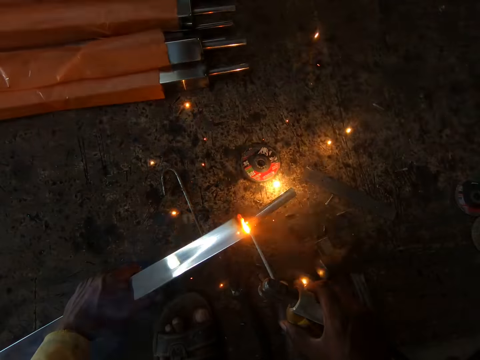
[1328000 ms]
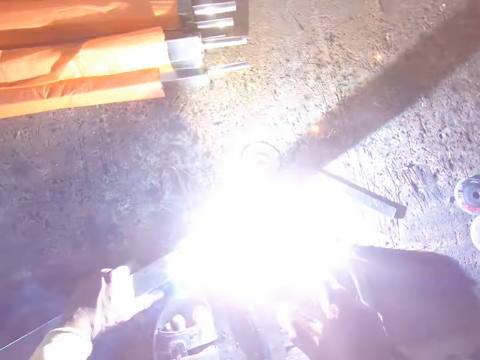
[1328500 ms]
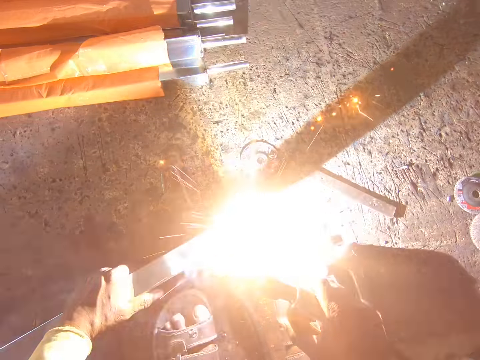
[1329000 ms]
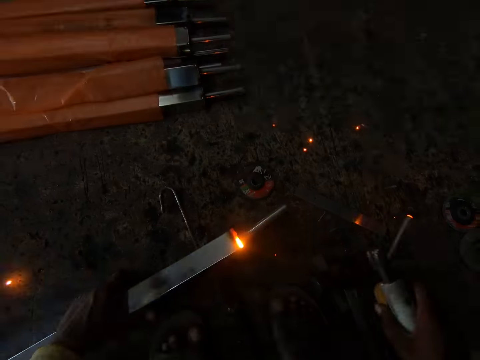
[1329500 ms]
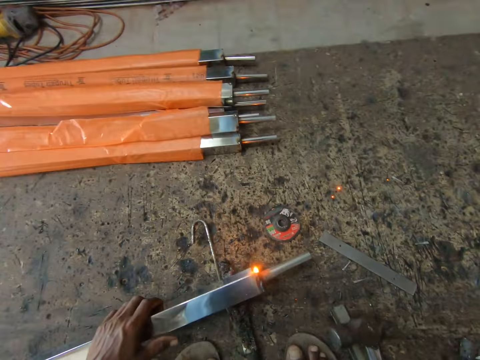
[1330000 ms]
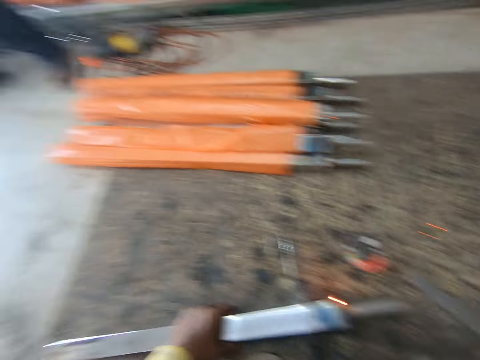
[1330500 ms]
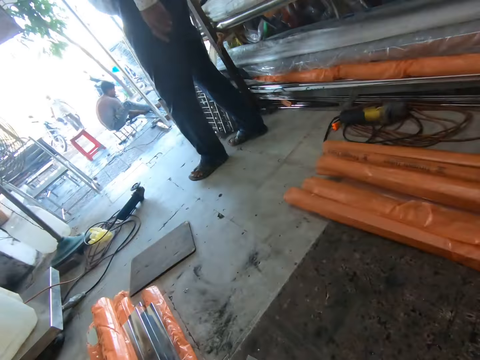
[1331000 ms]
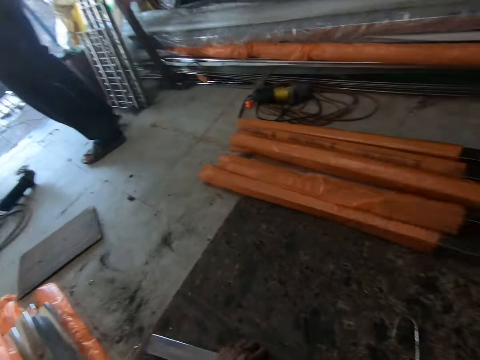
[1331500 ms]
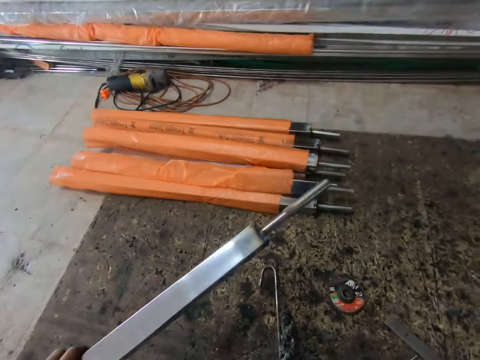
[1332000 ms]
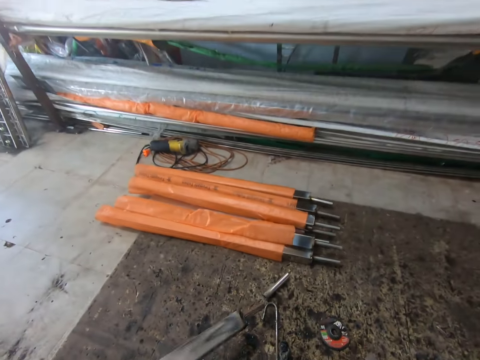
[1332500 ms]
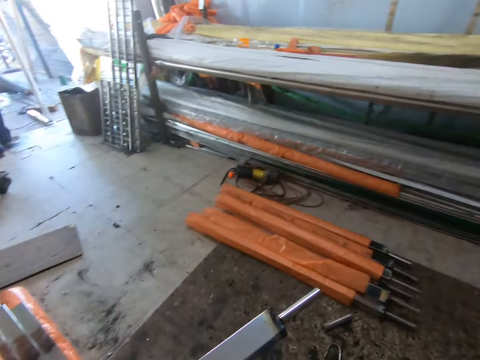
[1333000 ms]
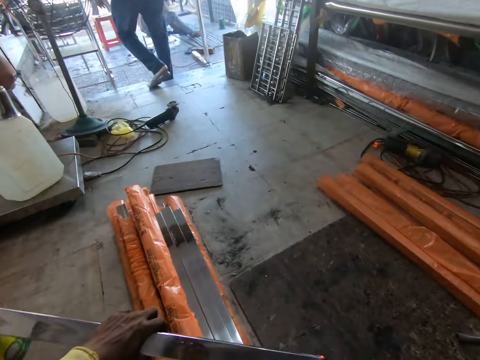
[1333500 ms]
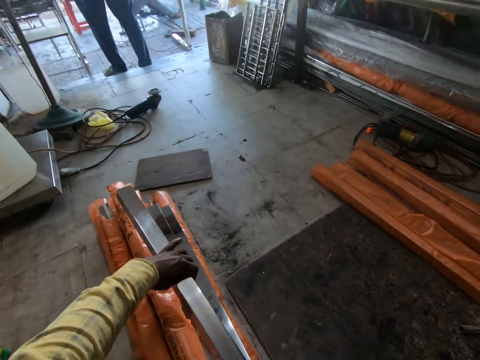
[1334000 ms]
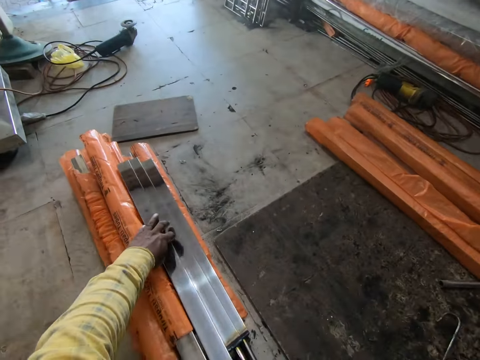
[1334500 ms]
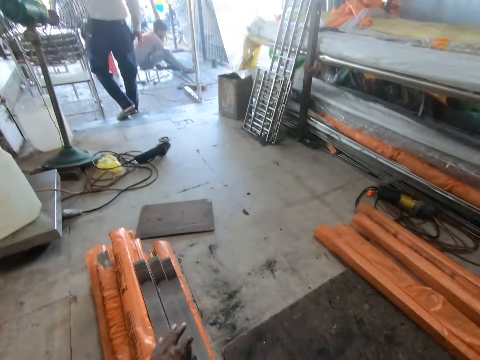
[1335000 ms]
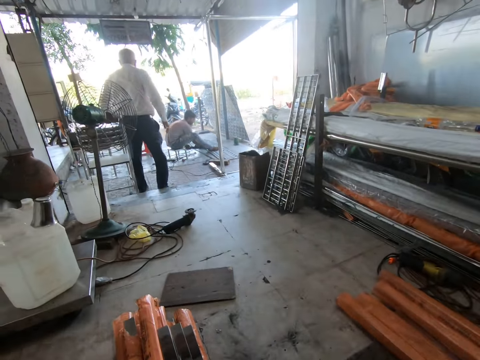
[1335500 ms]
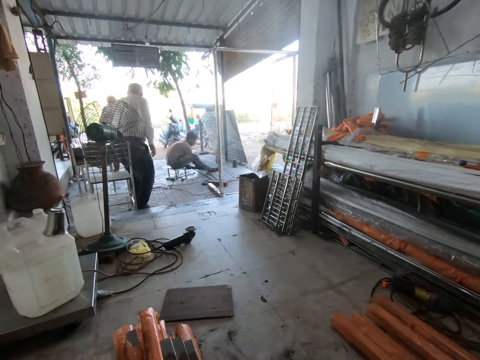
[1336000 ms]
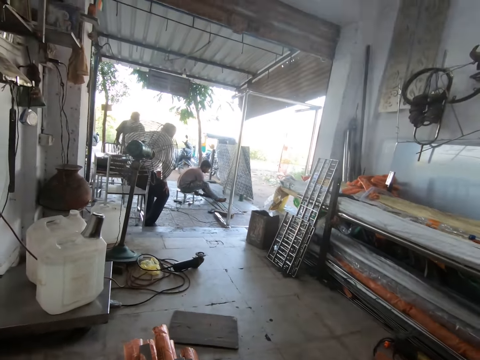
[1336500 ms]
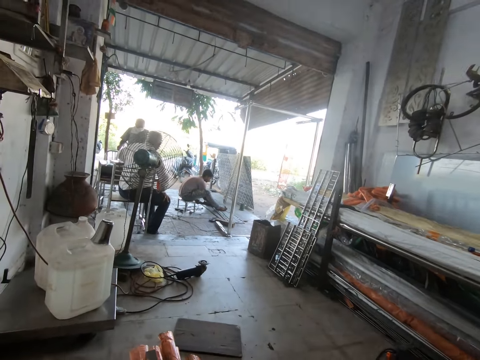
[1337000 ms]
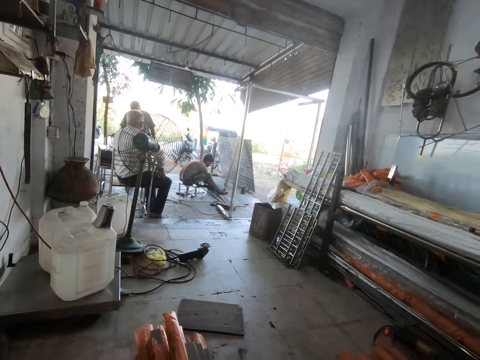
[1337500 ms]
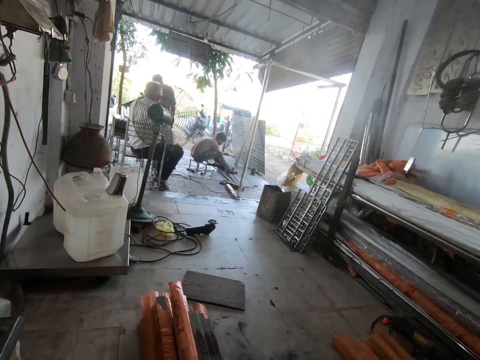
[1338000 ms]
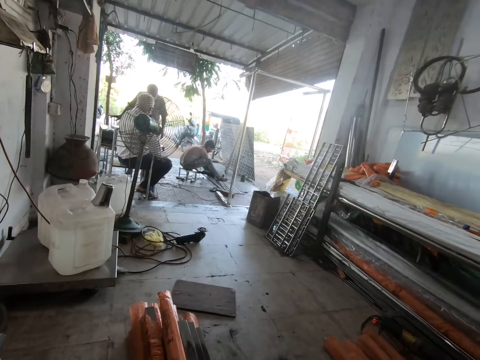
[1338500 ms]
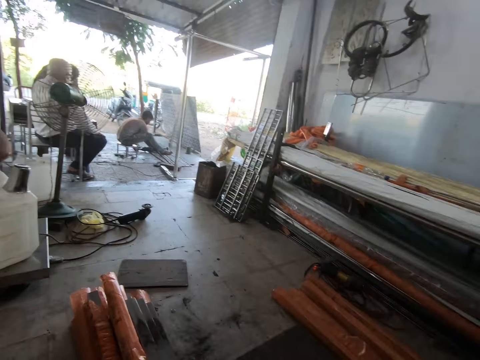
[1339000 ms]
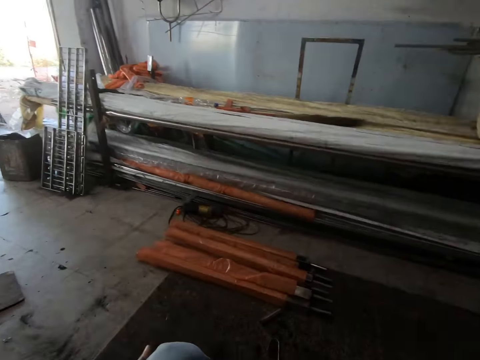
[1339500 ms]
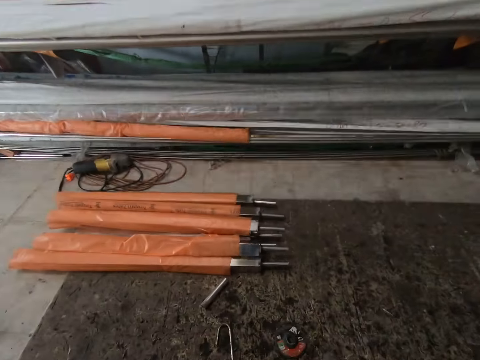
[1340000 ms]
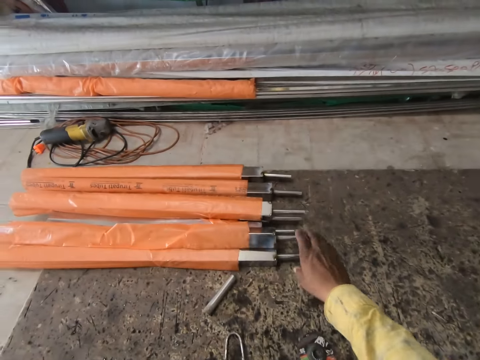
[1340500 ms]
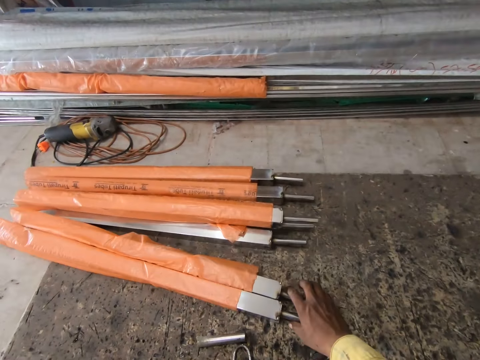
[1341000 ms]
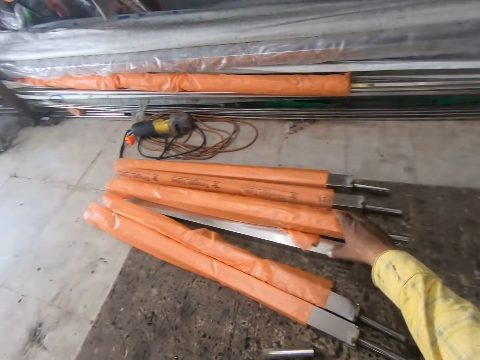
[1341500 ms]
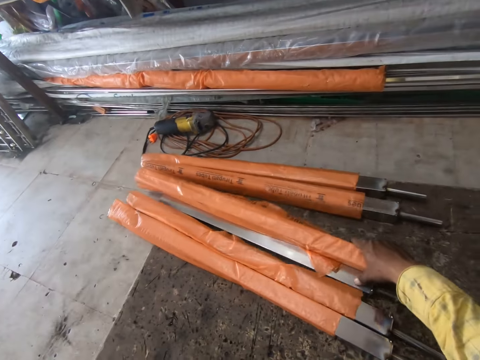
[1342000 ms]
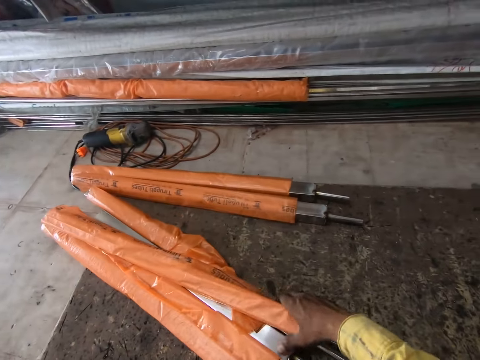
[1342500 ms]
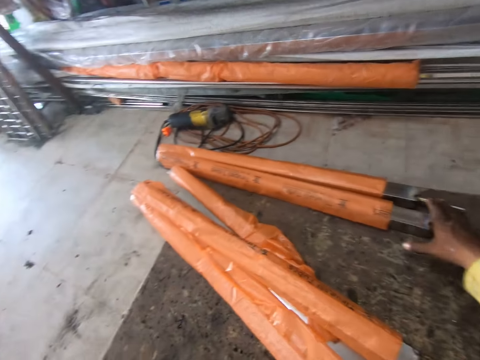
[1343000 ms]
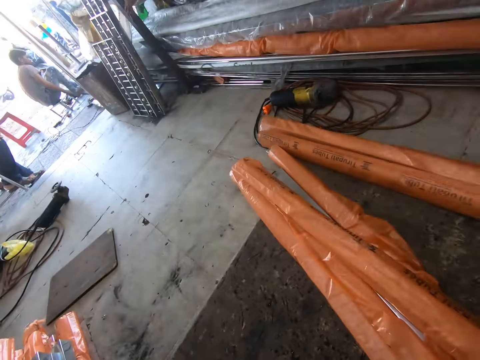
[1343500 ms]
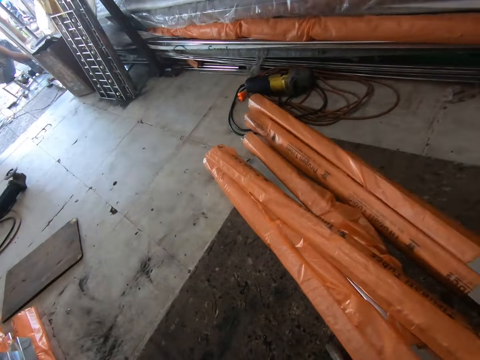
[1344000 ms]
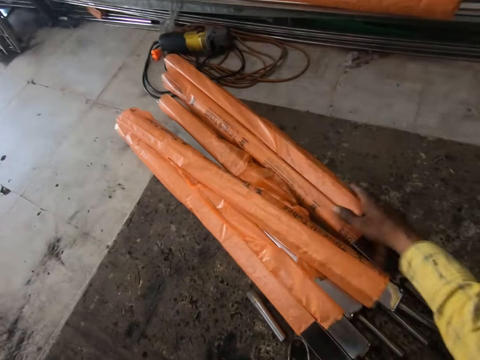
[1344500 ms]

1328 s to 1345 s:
The camera wearer adjusts a welding rod on the floor. They drop the electrode holder. They look around a workshop. A man walks around the workshop. The camera wearer adjusts the welding rod on the floor. They put the welding rod on the floor. They look around the workshop. They stare at the man. They pick up the welding rod from the floor. They pull the metals closer. They adjust the welding rods on the floor.

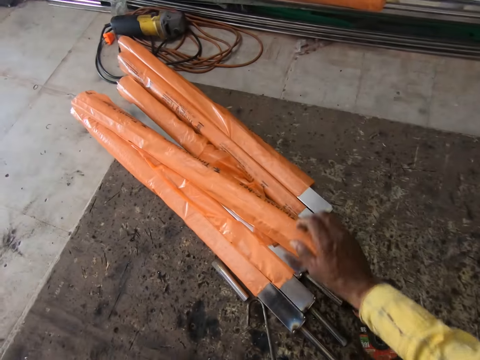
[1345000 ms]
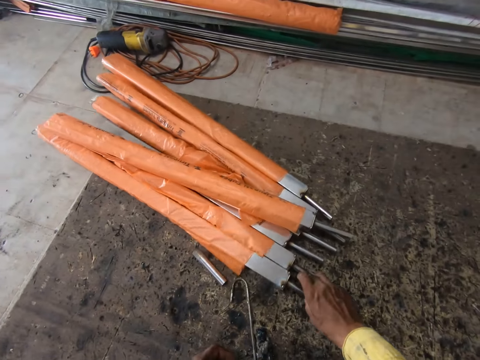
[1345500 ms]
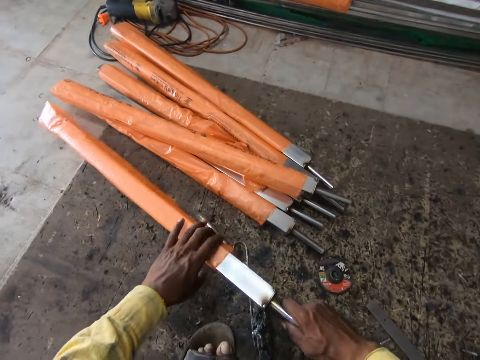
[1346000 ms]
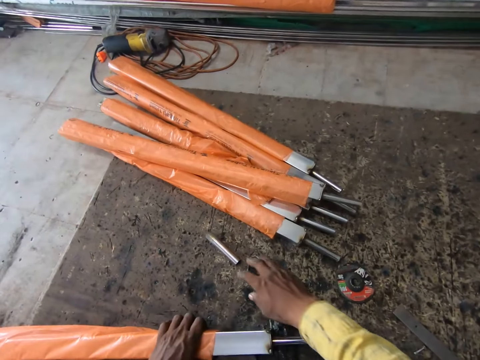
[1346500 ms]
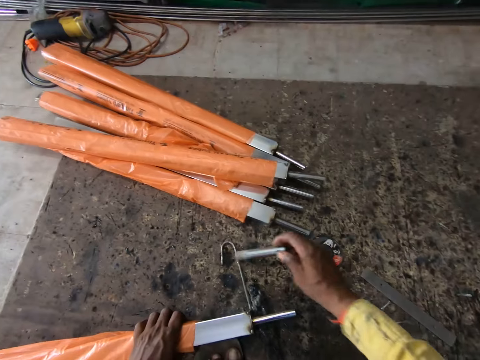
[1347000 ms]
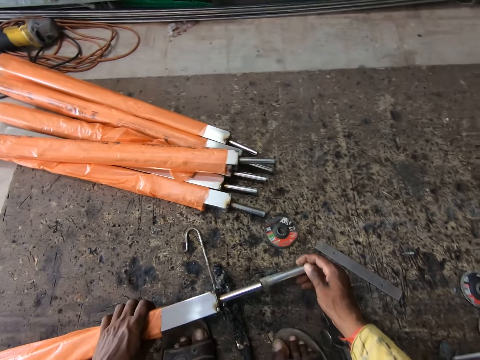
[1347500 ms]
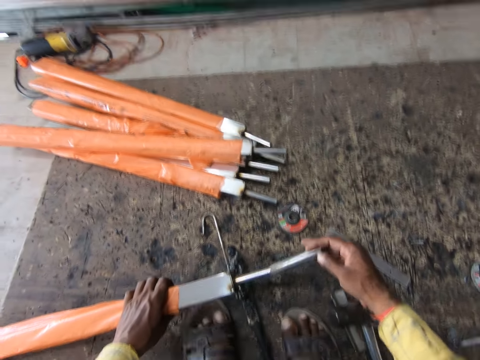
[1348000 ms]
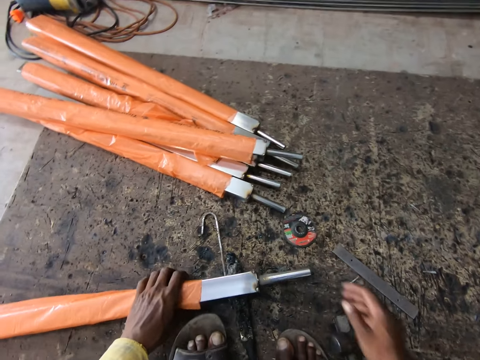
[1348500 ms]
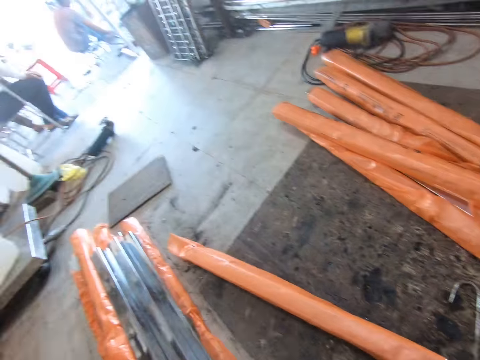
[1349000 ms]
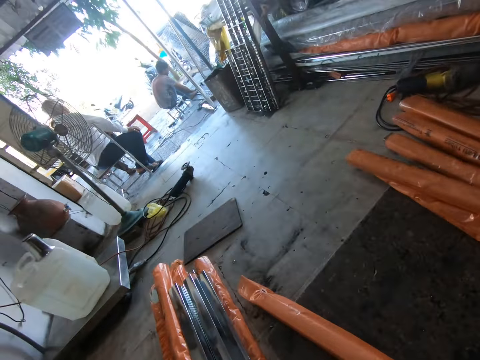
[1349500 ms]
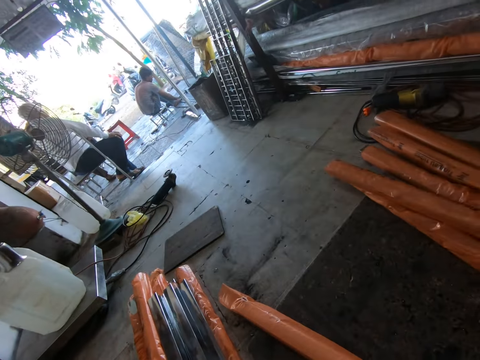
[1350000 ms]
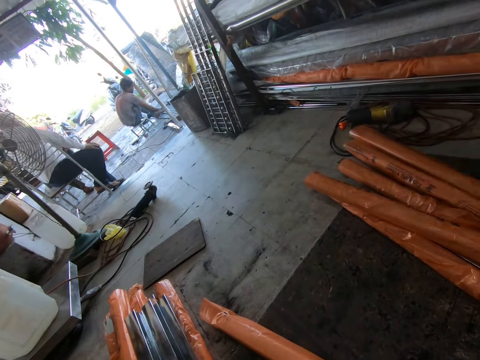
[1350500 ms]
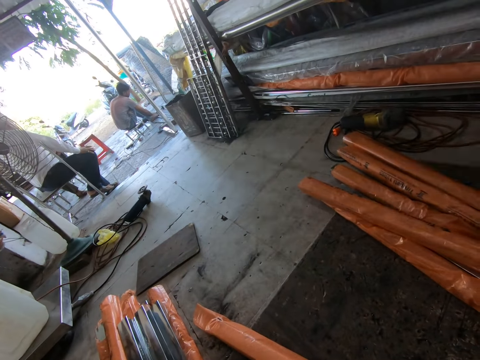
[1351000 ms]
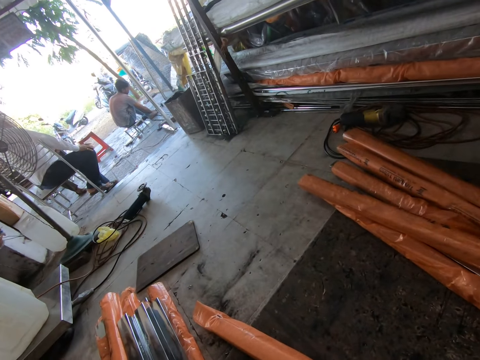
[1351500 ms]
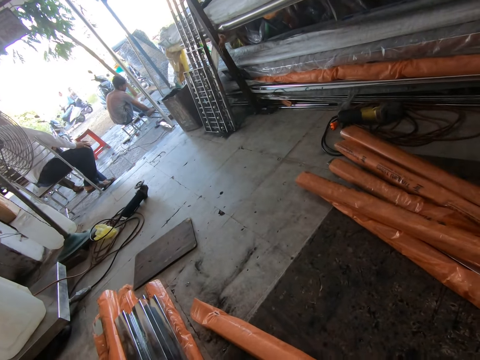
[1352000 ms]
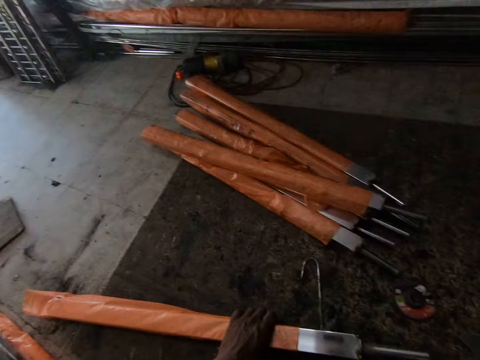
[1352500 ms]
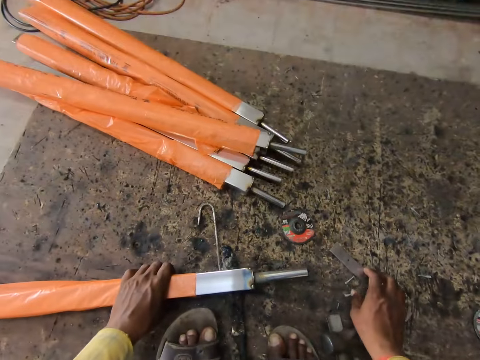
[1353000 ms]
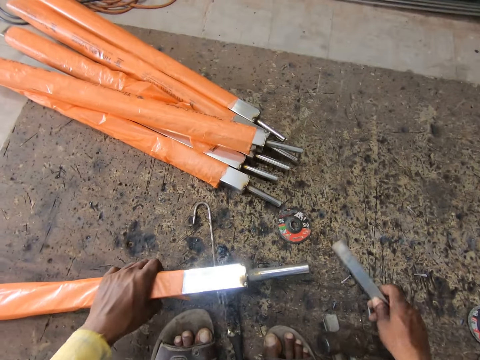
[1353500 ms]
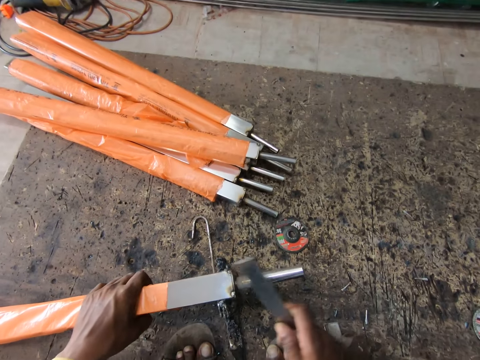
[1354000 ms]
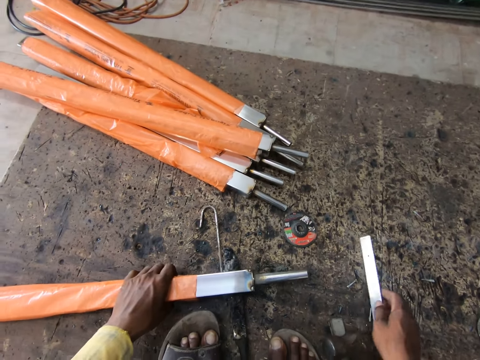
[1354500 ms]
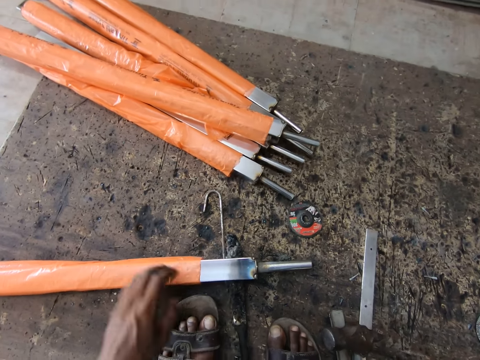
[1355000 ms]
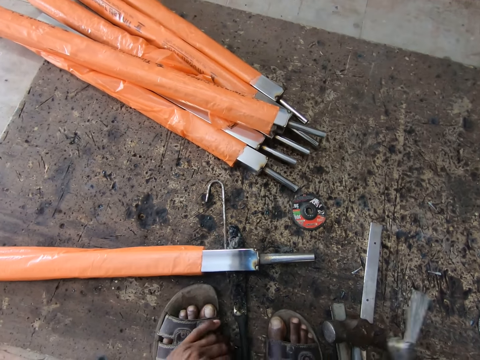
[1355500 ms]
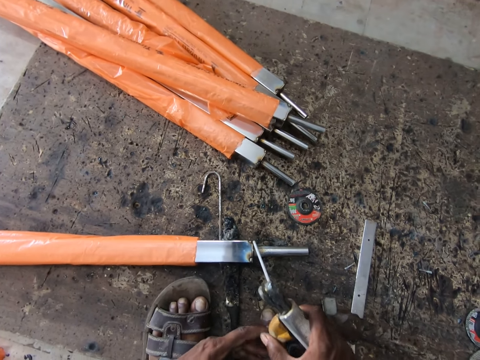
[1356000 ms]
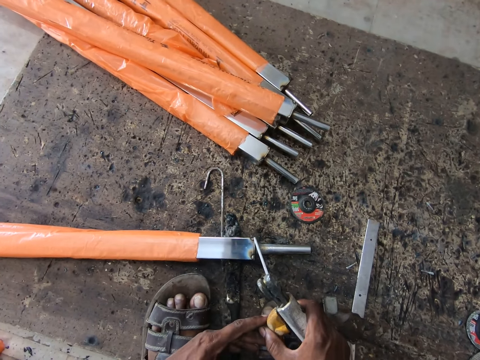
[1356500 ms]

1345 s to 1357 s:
The camera wearer picks up a welding rod from the floor. They insert a metal on the welding rod. They fix the metals together. They look around a workshop. They stare at a man. The camera wearer picks up the metal. They tap the welding rod. They pick up the electrode holder.
